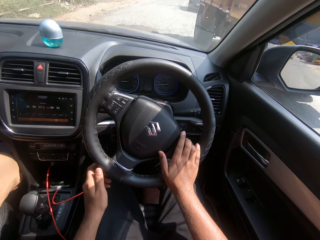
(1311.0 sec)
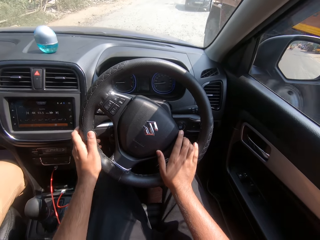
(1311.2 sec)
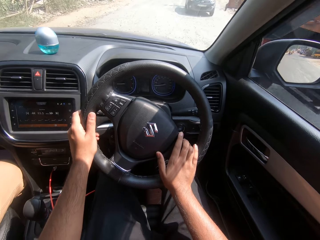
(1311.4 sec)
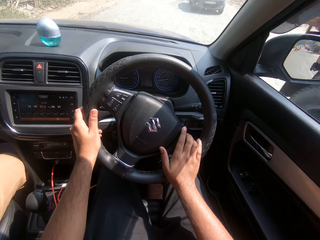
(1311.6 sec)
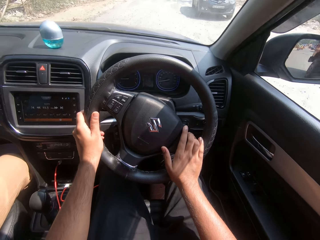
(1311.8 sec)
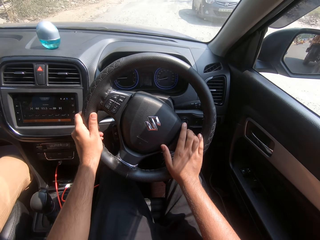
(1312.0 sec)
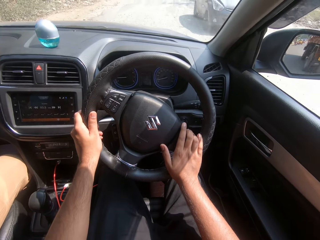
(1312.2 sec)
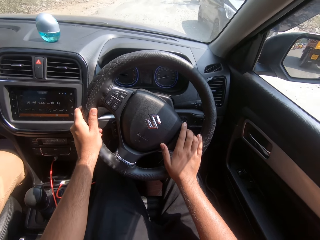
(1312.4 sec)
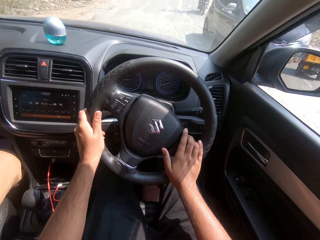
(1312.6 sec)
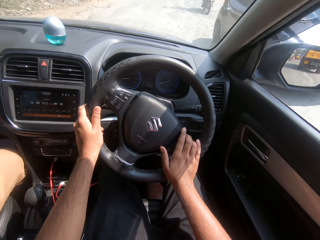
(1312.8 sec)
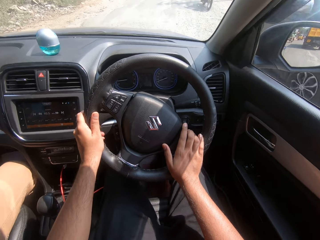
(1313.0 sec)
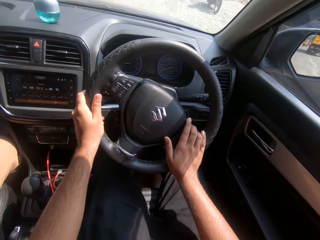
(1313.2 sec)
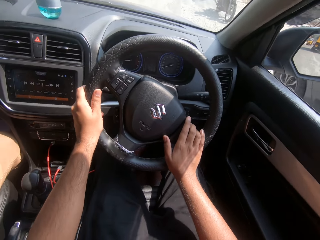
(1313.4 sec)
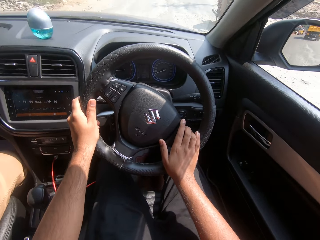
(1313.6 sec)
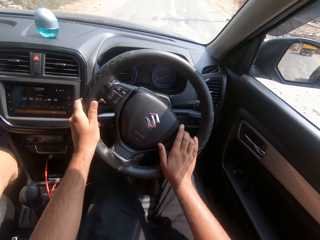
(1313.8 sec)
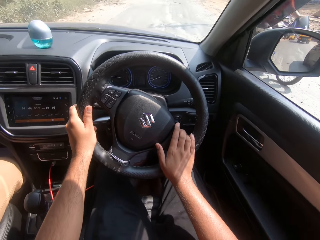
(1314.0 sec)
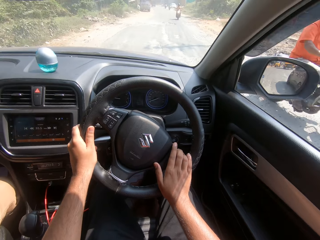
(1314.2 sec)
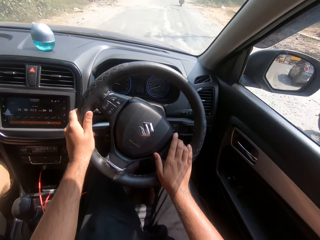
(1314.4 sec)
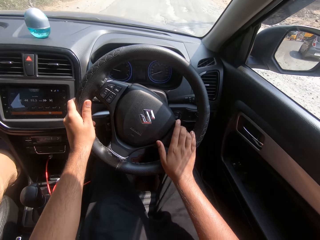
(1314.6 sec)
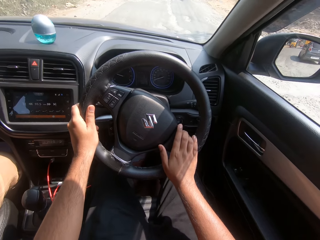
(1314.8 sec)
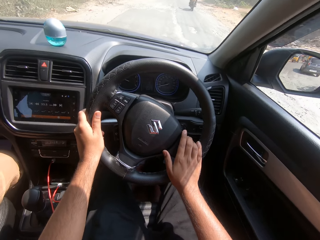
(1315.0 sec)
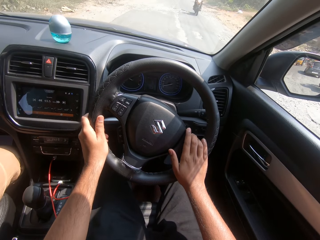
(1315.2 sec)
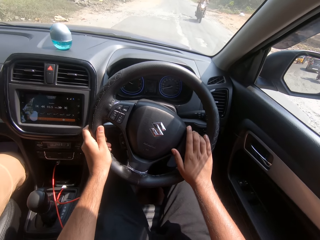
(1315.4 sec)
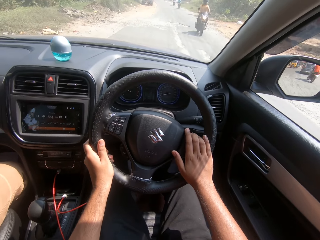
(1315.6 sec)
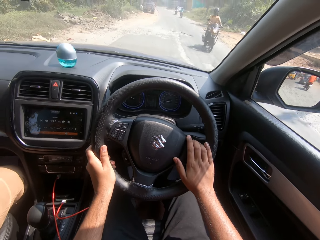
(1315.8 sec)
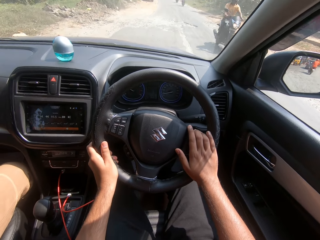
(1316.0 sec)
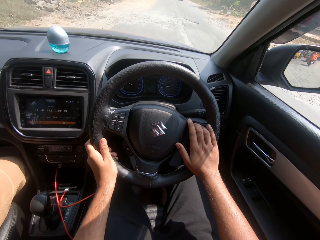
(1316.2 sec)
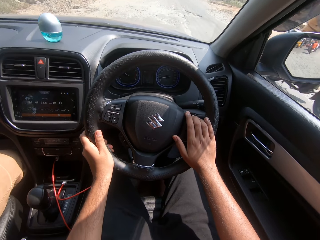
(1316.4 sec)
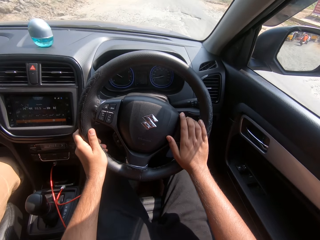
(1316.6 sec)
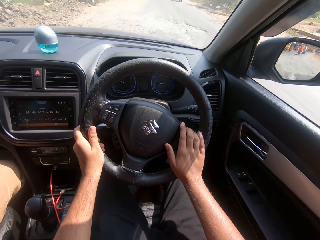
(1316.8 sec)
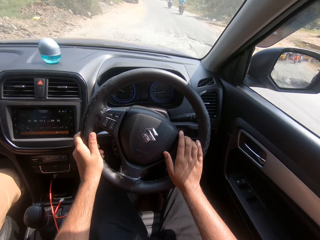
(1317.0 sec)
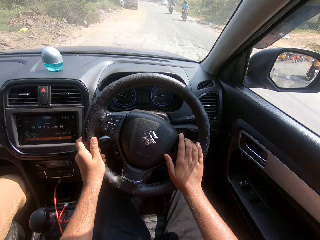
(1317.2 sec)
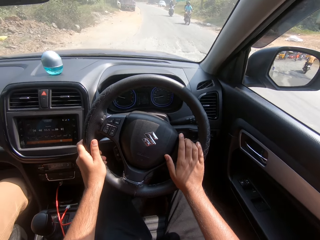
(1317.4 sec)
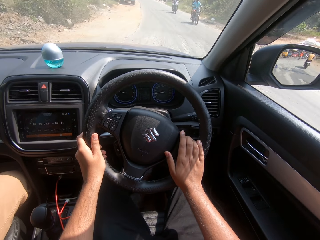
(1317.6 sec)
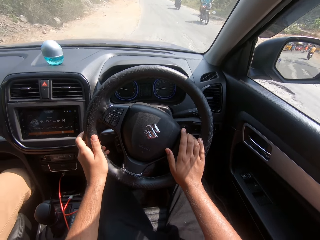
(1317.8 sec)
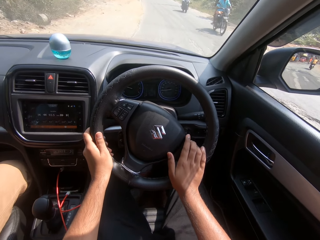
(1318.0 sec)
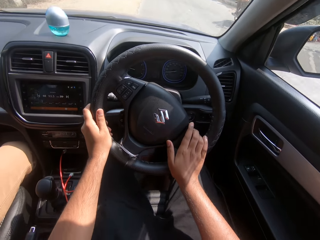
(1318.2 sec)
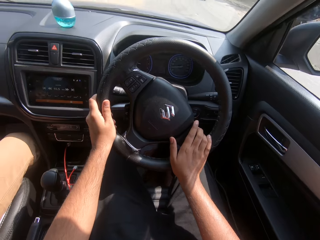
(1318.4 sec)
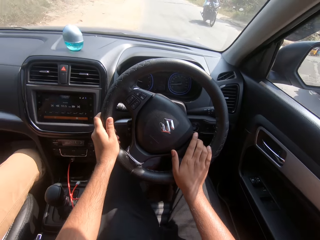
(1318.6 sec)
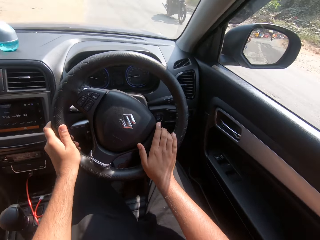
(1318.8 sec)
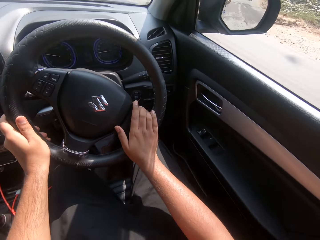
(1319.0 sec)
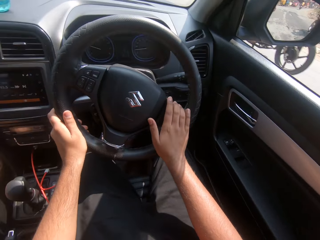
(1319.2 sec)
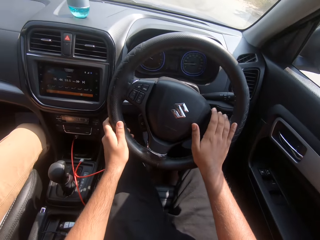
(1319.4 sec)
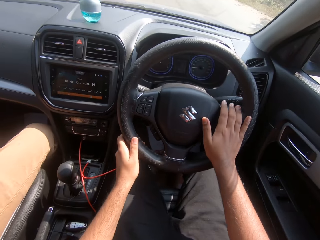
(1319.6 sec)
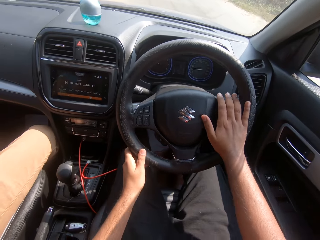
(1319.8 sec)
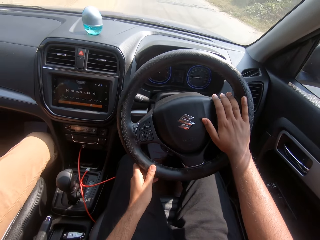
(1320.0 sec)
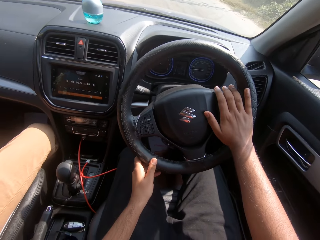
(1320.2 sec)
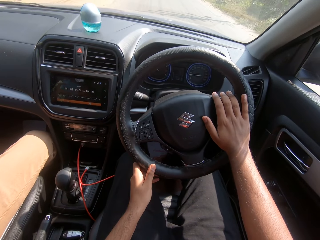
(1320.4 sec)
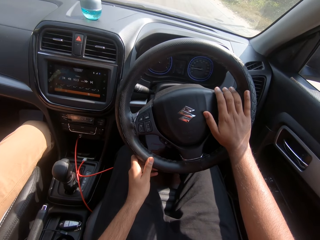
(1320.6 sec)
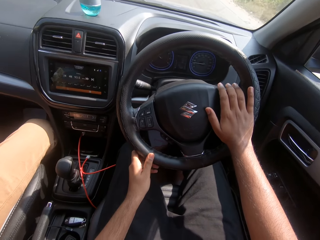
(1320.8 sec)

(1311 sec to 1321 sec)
A truck drives past the camera wearer. The camera wearer holds the steering wheel with his left hand. A black car drives past him. A motorcycle drives past him. The camera wearer turns the steering wheel with his hands. A motorcycle drives past him. A motorcycle drives past him repeatedly.

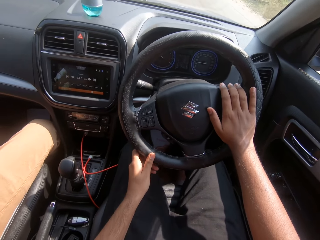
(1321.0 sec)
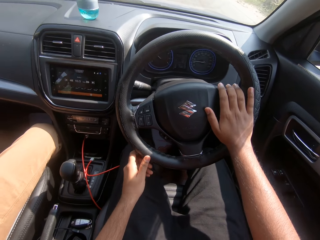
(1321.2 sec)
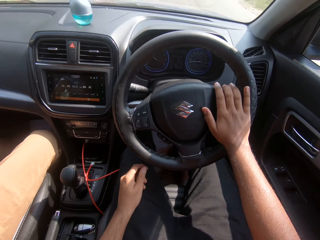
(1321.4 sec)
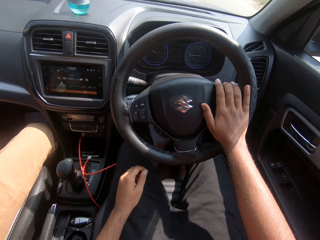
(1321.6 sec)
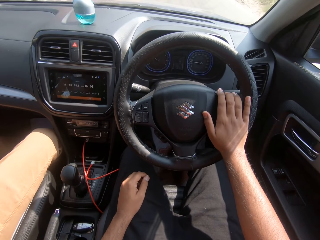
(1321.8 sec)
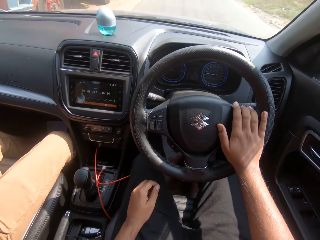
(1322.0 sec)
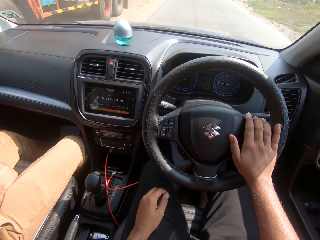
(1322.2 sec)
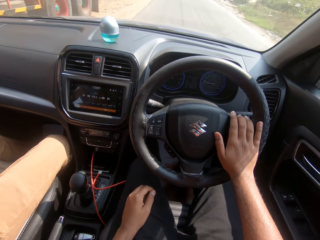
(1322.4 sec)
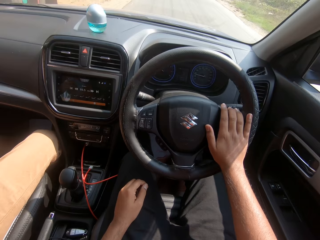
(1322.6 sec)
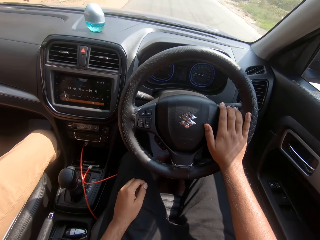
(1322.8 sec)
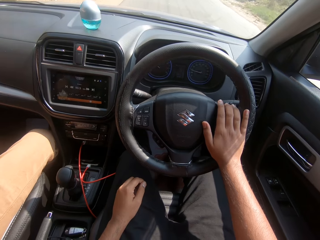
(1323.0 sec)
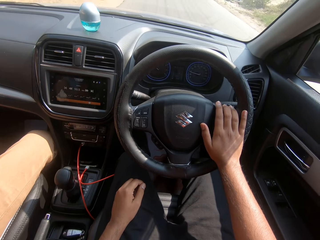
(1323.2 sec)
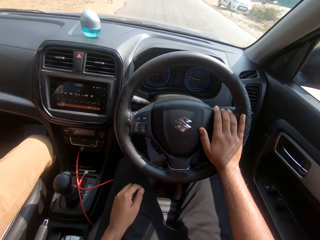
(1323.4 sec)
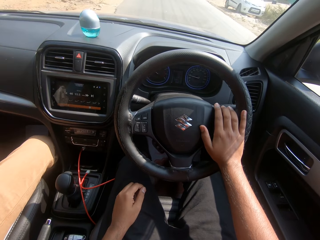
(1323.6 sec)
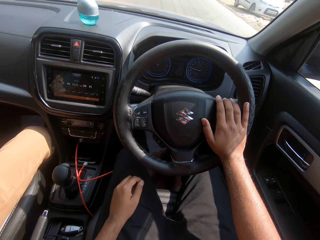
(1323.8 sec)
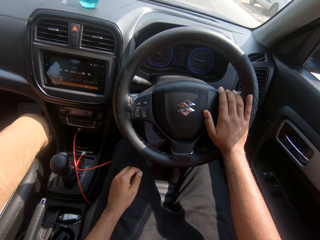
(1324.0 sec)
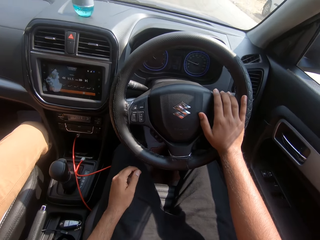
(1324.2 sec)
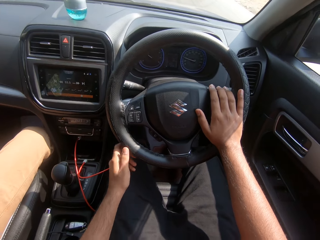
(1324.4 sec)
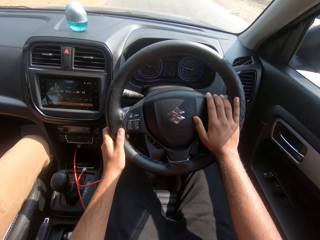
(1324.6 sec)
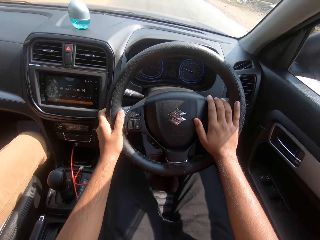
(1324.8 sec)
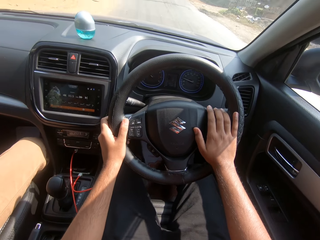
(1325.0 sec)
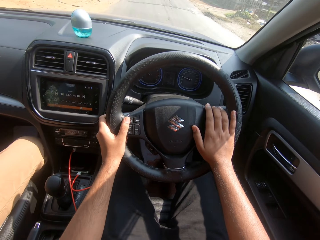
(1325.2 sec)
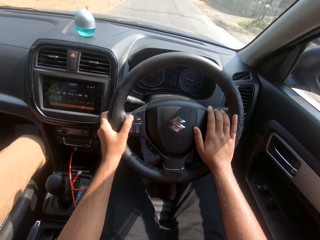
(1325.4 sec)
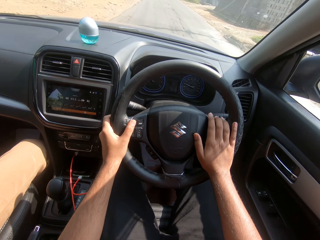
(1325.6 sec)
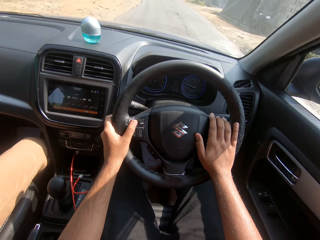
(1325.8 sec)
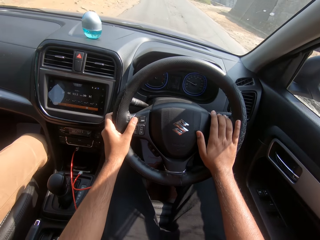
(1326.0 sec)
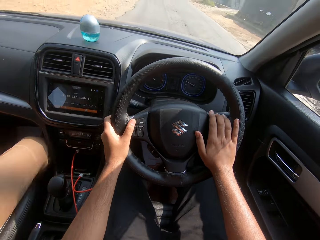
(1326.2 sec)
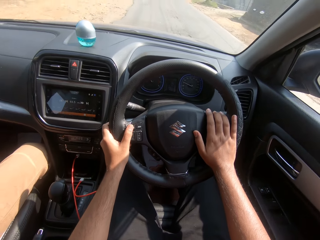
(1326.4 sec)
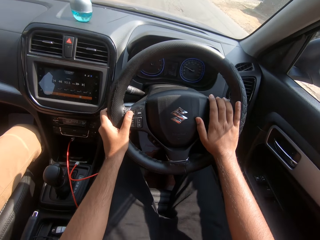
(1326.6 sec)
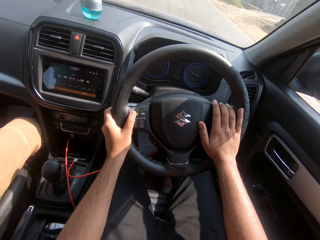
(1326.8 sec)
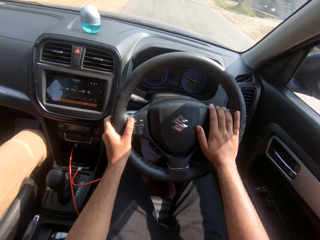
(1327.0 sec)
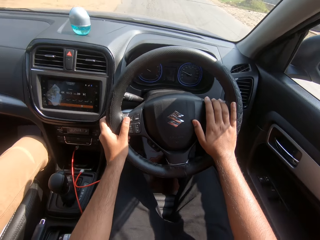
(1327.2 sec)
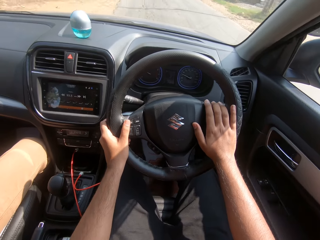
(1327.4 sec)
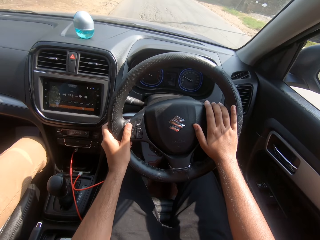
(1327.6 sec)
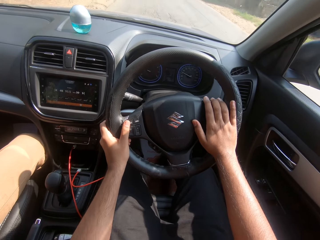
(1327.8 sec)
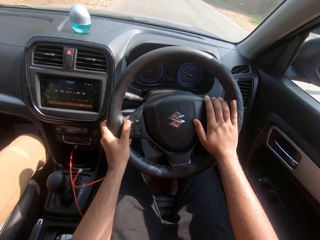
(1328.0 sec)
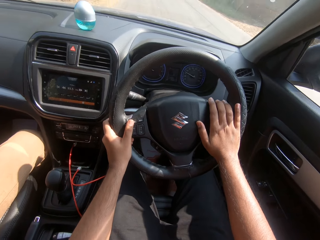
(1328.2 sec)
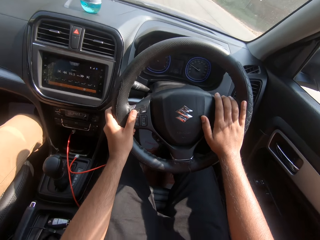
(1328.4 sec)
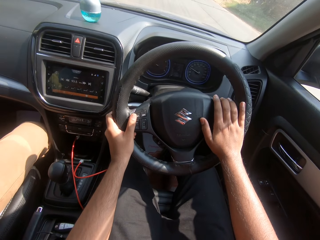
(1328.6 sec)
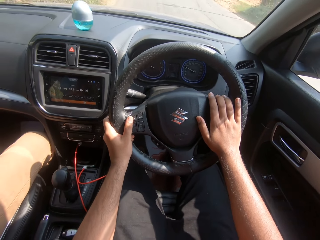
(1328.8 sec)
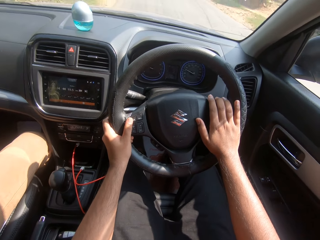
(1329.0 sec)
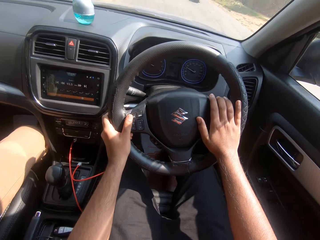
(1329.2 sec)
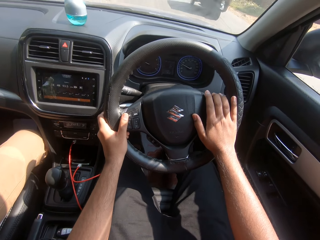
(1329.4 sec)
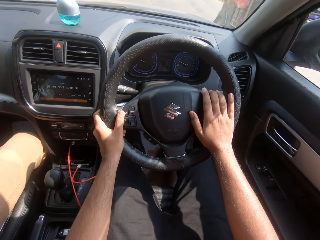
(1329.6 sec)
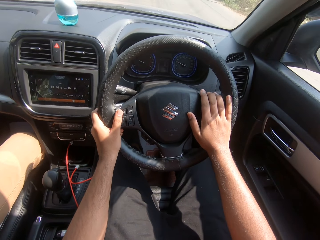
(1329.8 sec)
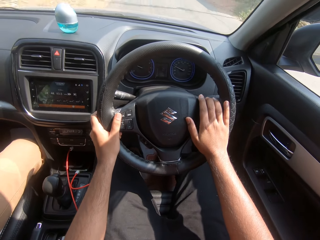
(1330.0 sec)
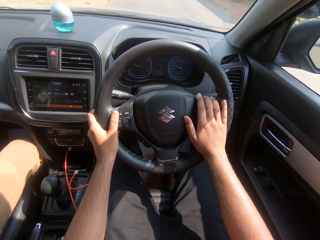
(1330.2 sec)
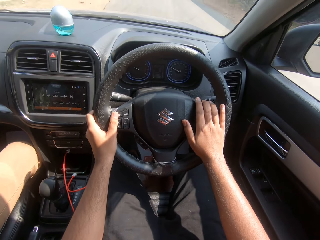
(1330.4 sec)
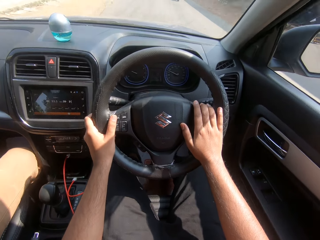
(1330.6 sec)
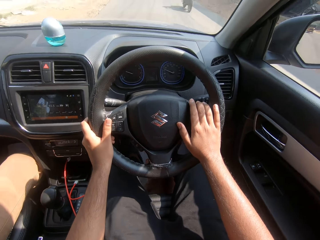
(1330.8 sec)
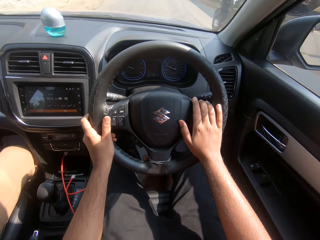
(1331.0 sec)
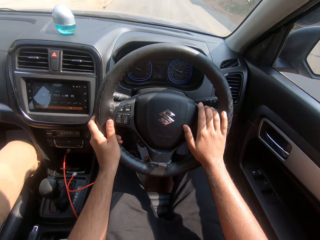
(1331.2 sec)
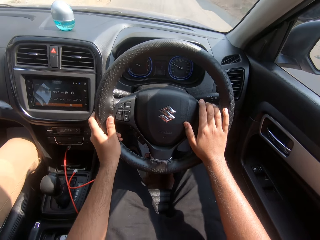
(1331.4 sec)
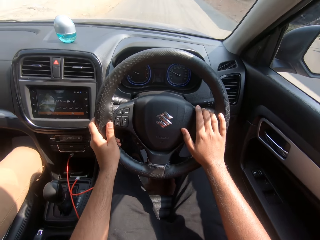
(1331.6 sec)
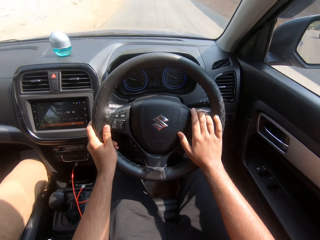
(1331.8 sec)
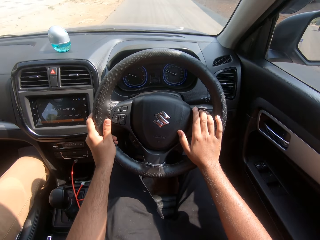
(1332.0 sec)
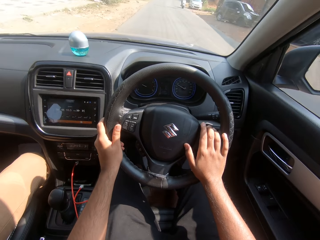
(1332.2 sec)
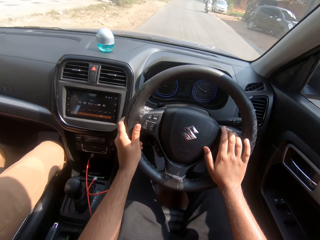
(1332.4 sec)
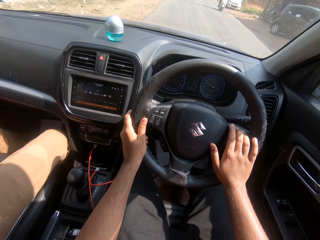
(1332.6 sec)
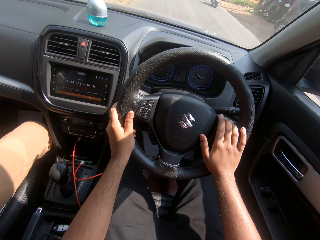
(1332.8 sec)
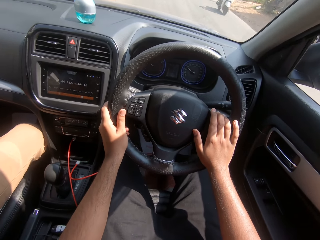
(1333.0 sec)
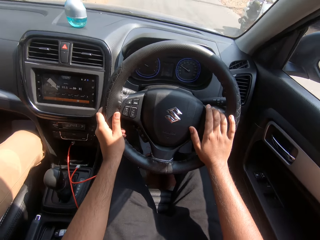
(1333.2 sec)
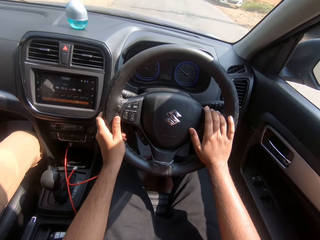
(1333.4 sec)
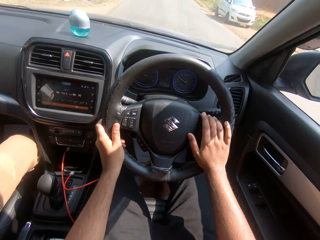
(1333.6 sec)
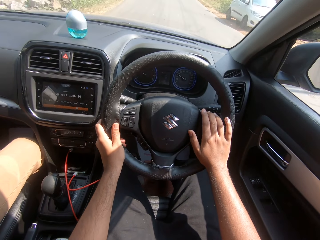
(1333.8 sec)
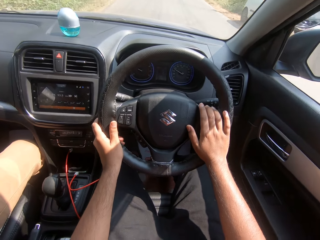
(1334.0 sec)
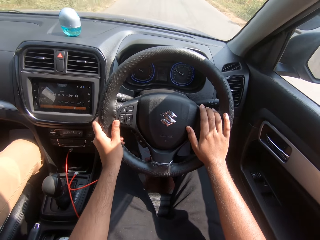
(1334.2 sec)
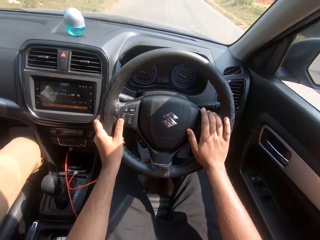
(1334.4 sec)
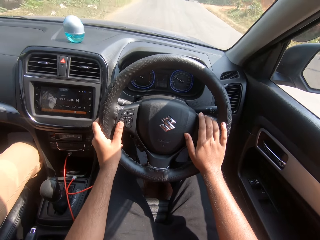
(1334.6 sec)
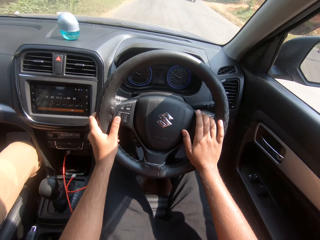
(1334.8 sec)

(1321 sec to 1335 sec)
The camera wearer places his left hand on his lap. A truck drives past him. The camera wearer holds the steering wheel with his left hand. He turns the steering wheel with his hands. A tricycle drives past him. A motorcycle drives past him. A motorcycle drives past him again.
